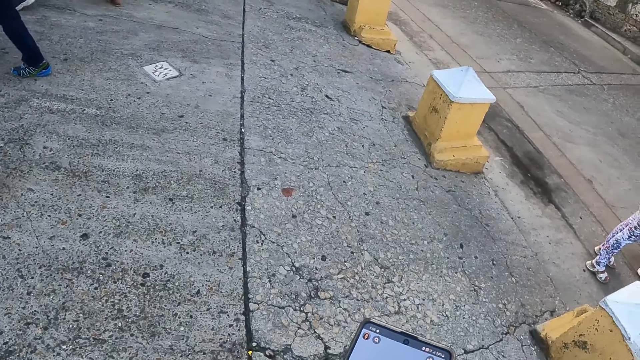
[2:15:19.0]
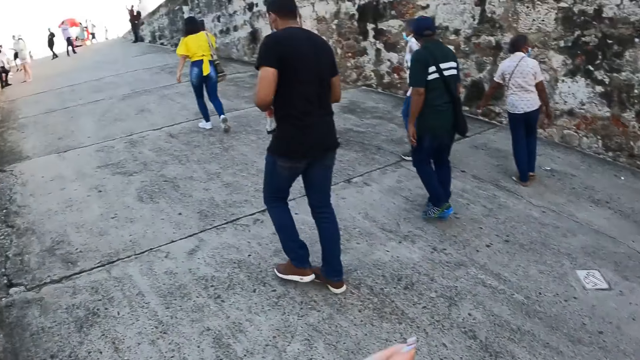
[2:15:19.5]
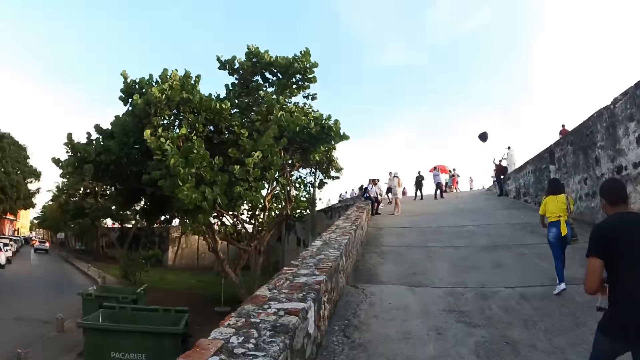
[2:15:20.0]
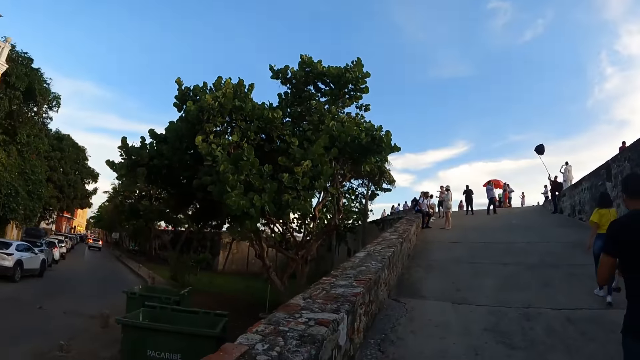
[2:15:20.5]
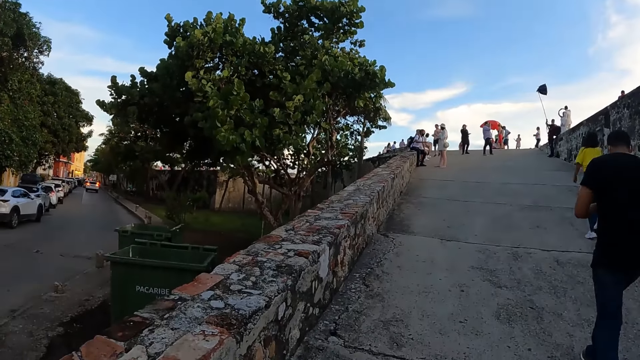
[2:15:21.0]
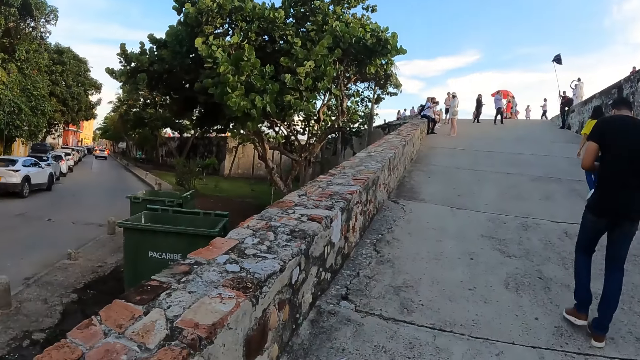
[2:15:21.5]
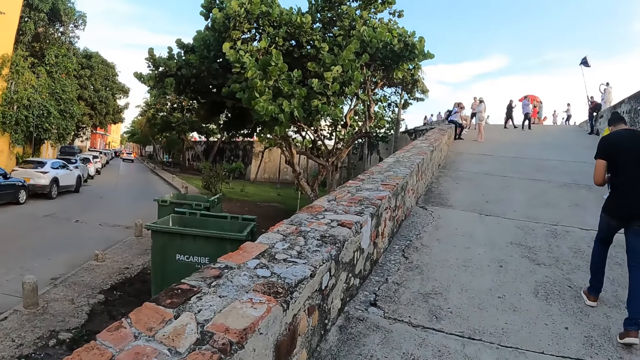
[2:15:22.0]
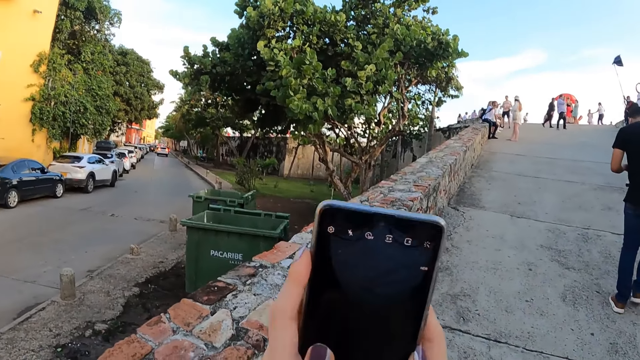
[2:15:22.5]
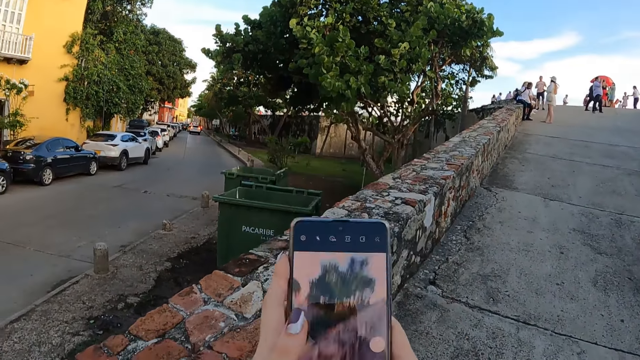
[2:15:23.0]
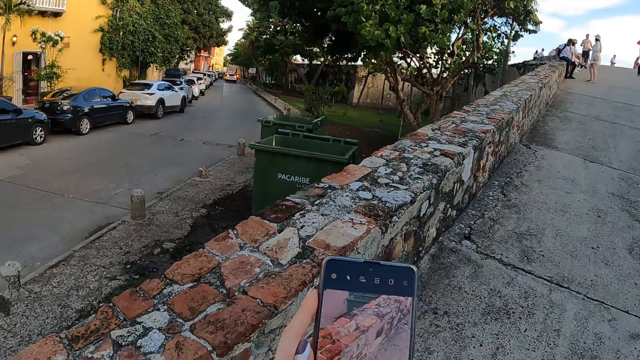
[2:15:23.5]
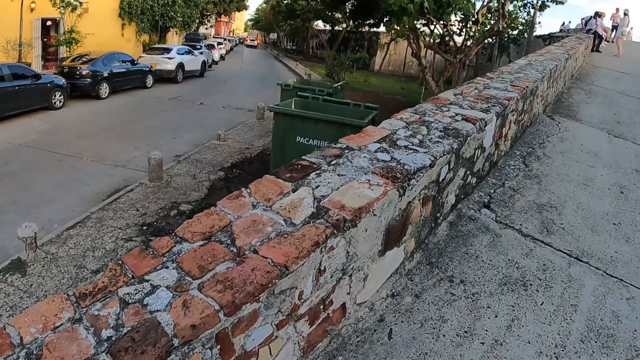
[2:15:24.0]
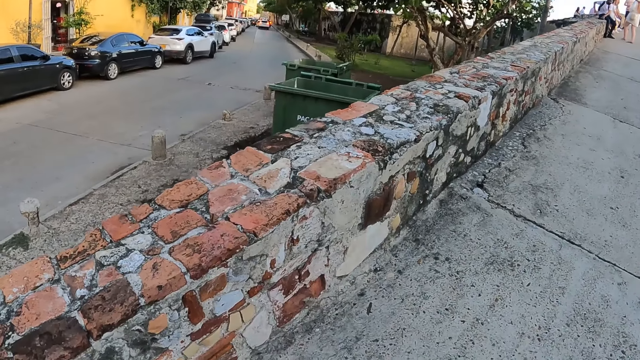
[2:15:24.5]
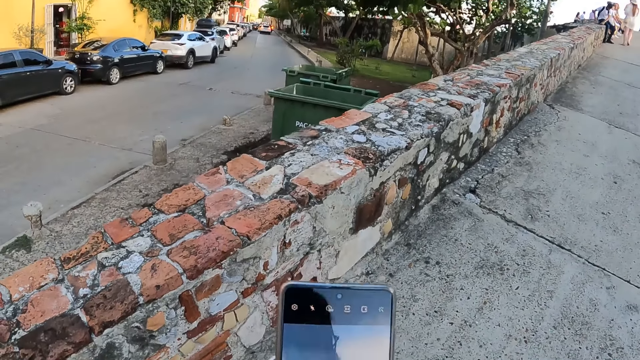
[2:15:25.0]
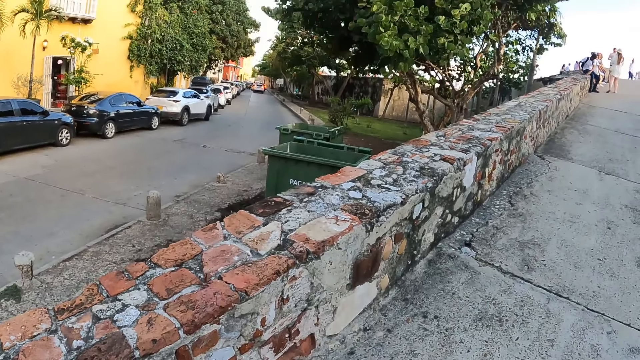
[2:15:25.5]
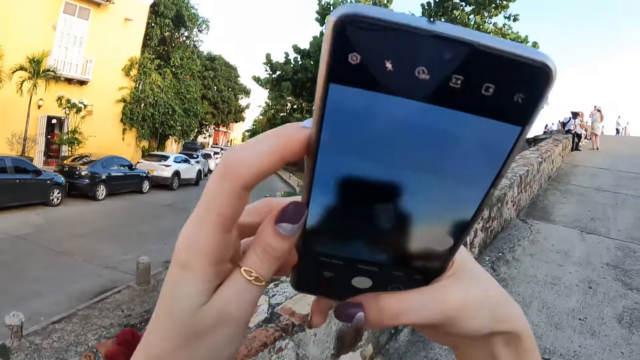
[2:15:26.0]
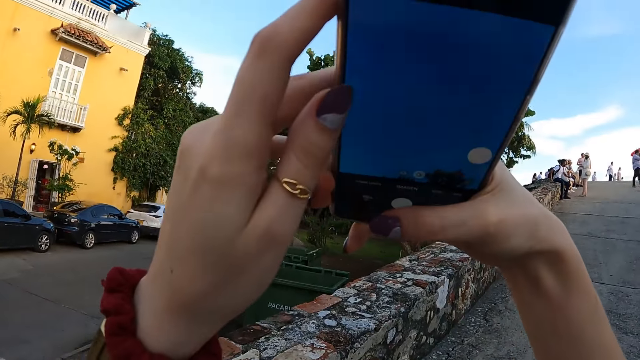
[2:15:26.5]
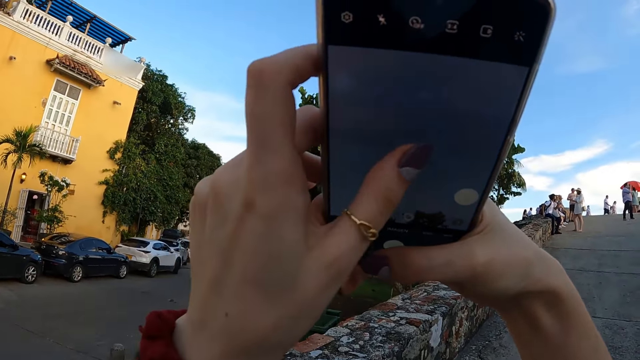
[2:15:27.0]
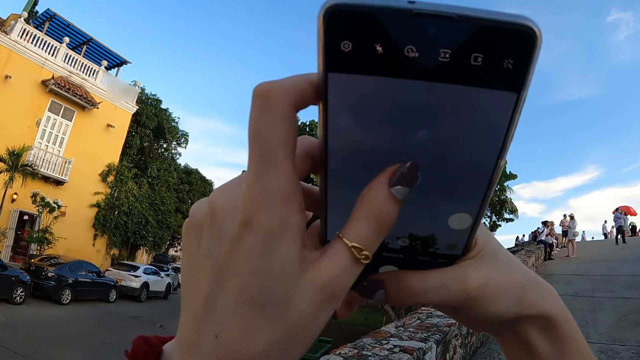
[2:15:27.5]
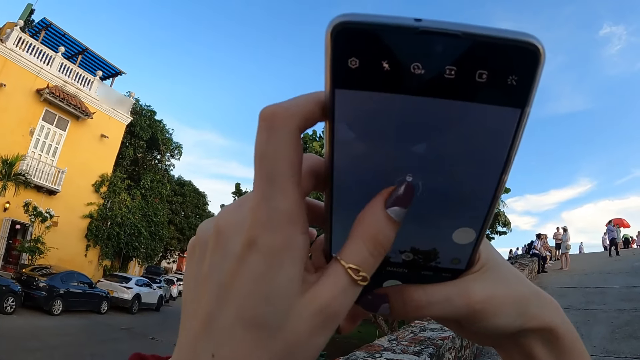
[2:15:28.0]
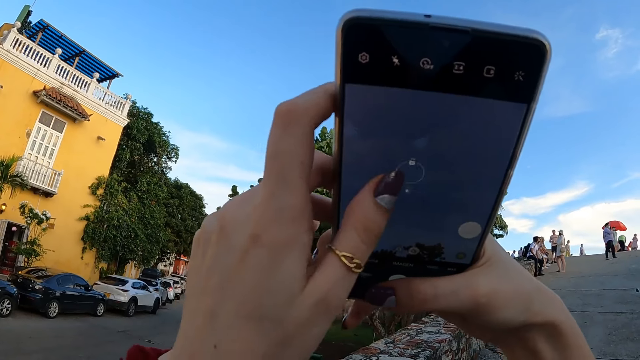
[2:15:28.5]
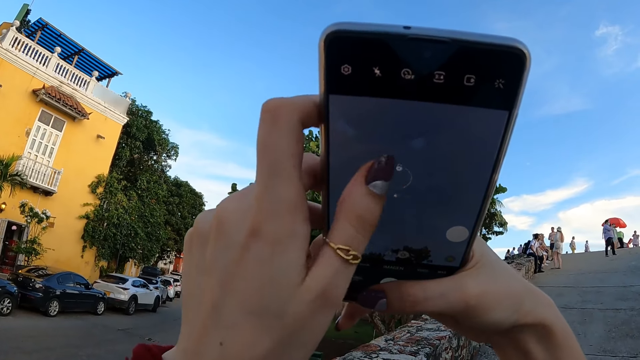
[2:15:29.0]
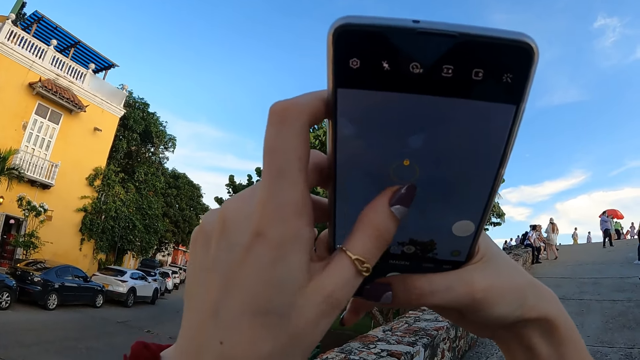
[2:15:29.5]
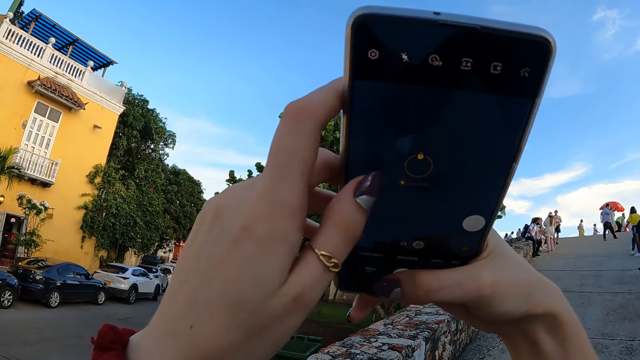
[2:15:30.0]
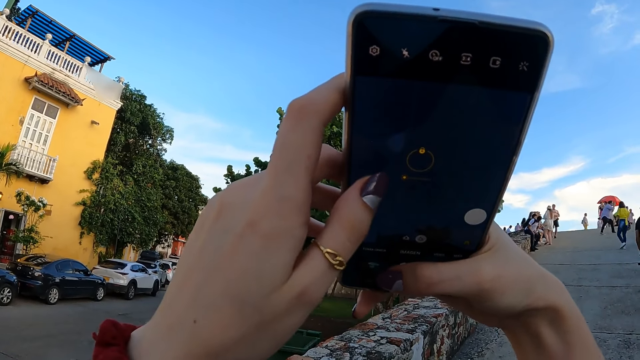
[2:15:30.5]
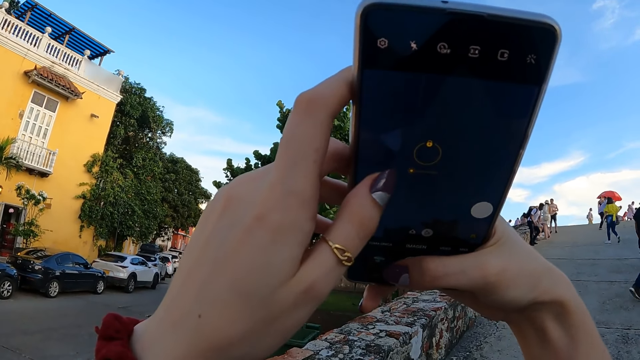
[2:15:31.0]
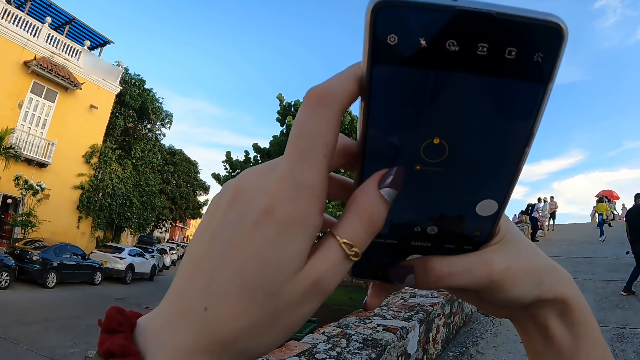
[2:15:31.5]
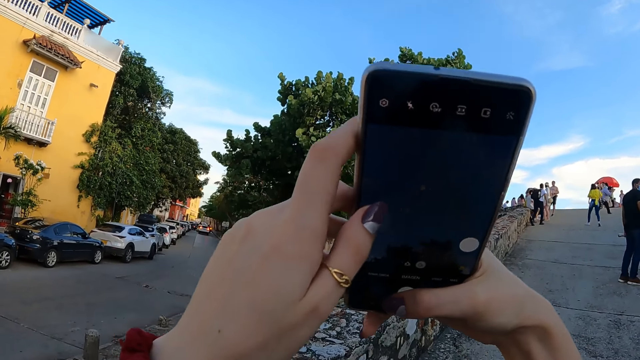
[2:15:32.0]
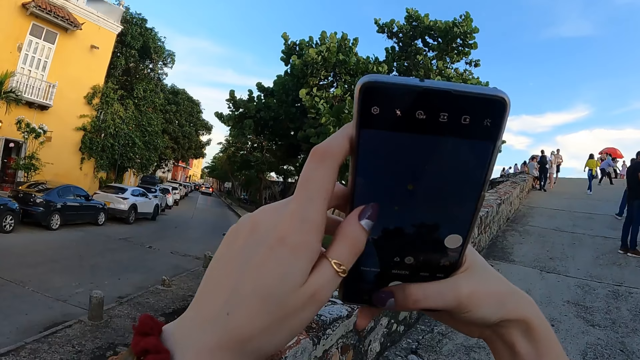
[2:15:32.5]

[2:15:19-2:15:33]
The camera wearer looks around. She stares at the surroundings. She moves the phone in her hands. She operates the phone in her hands.

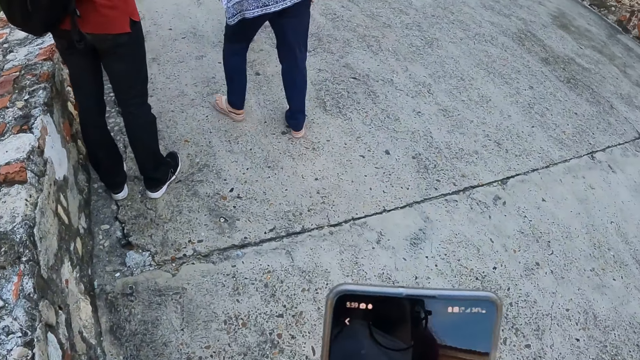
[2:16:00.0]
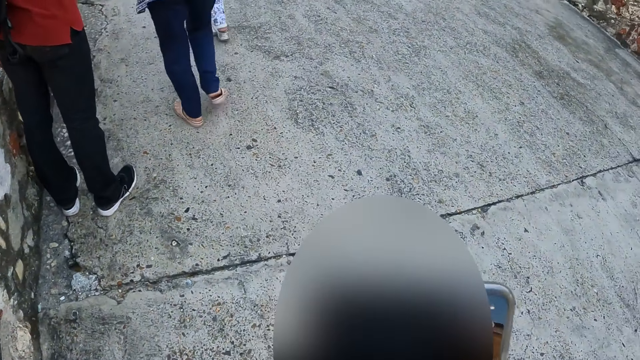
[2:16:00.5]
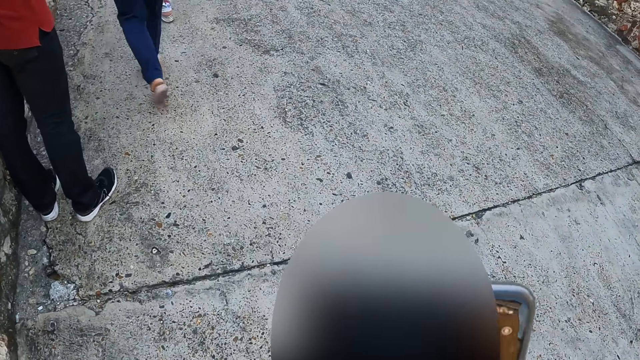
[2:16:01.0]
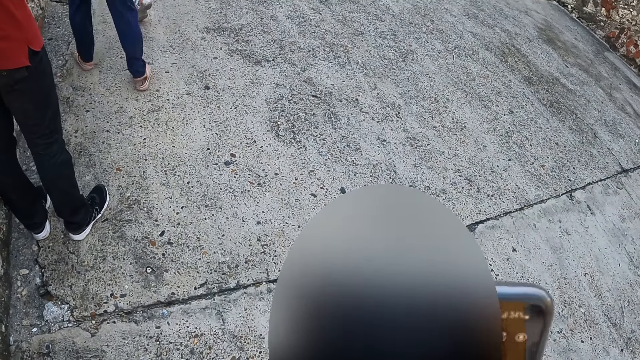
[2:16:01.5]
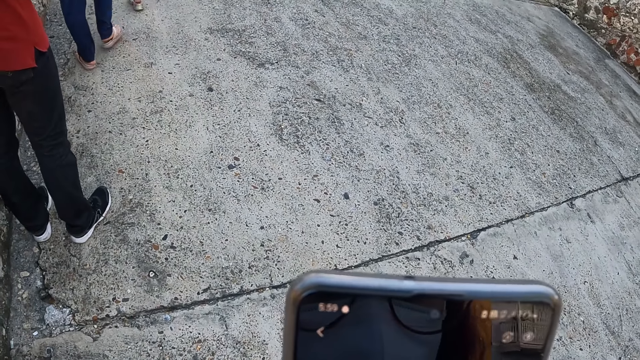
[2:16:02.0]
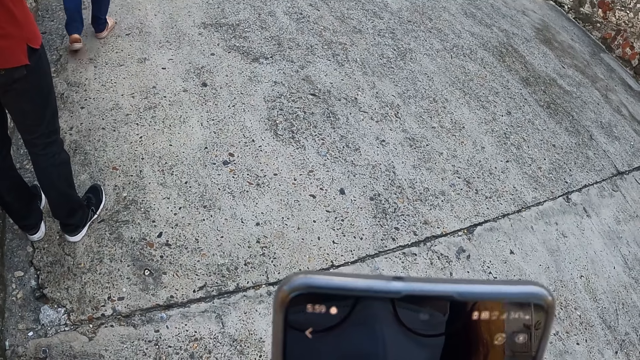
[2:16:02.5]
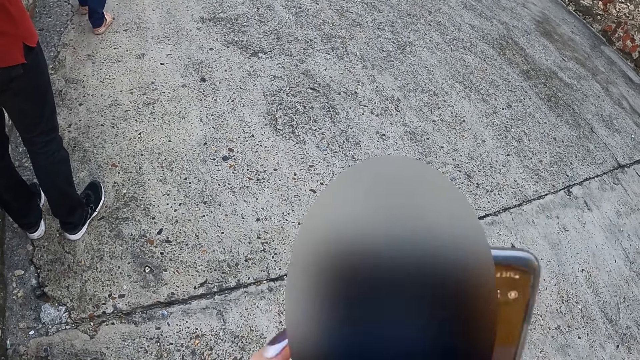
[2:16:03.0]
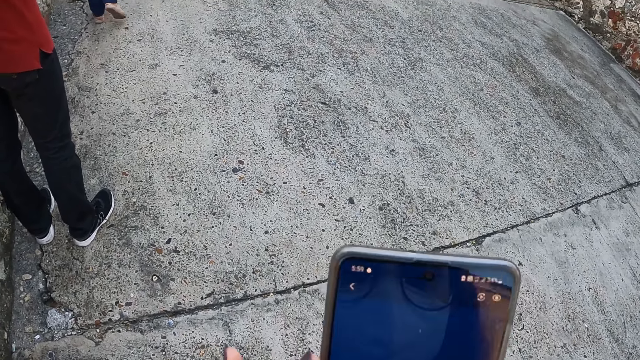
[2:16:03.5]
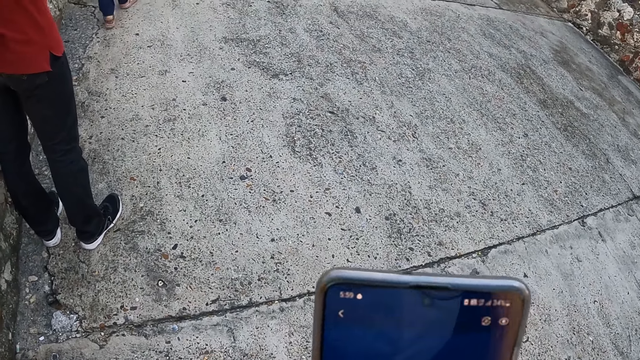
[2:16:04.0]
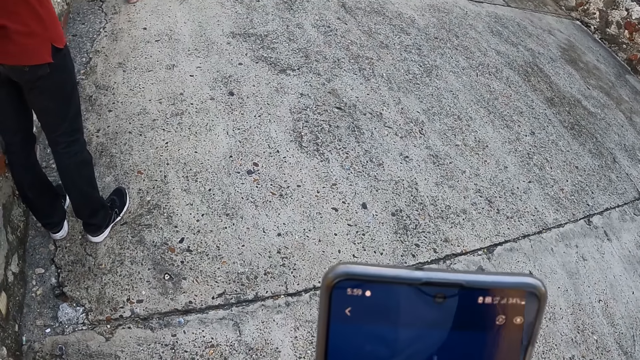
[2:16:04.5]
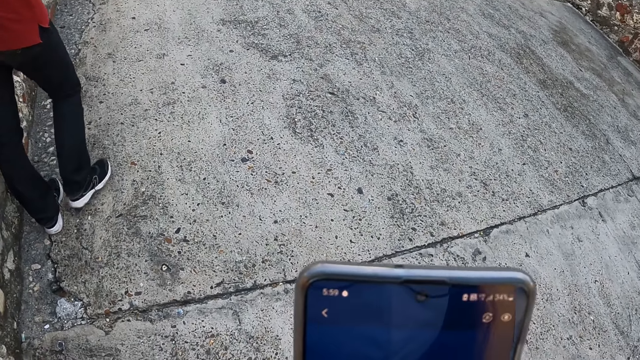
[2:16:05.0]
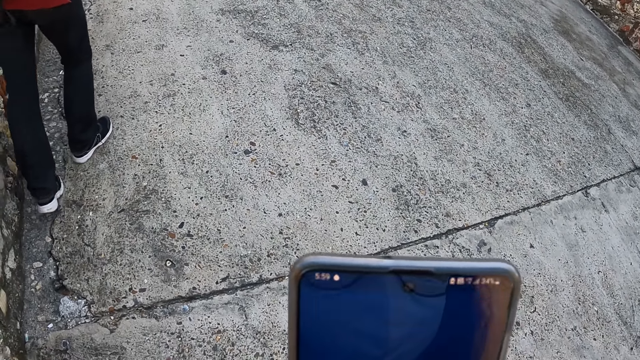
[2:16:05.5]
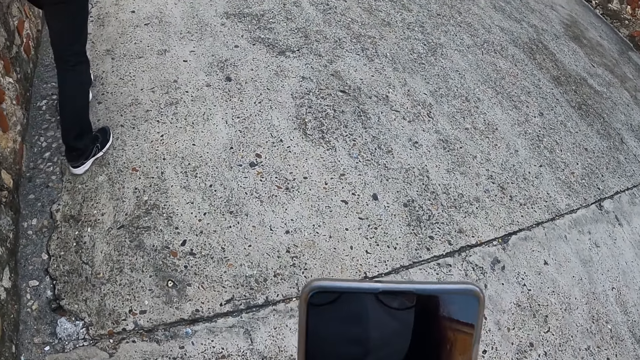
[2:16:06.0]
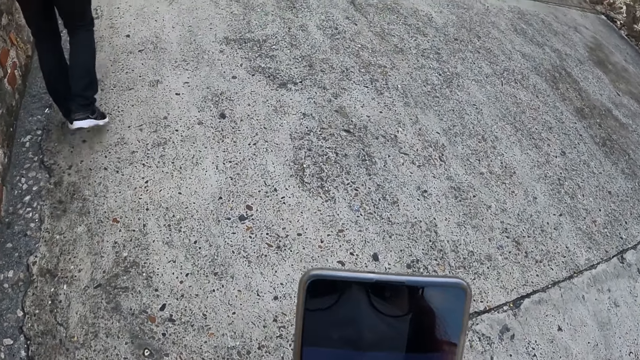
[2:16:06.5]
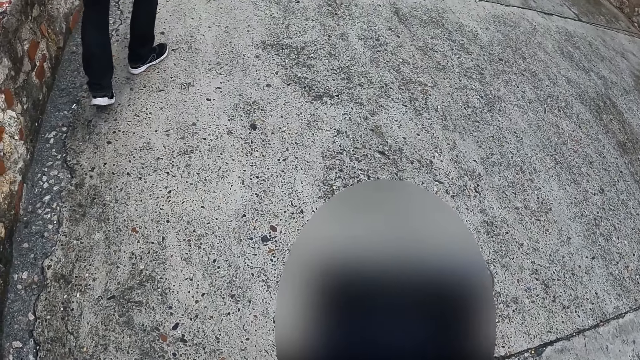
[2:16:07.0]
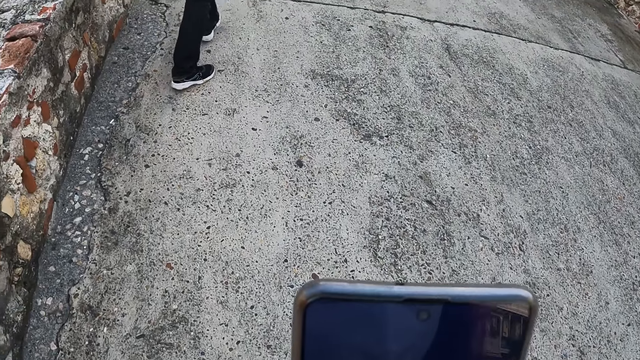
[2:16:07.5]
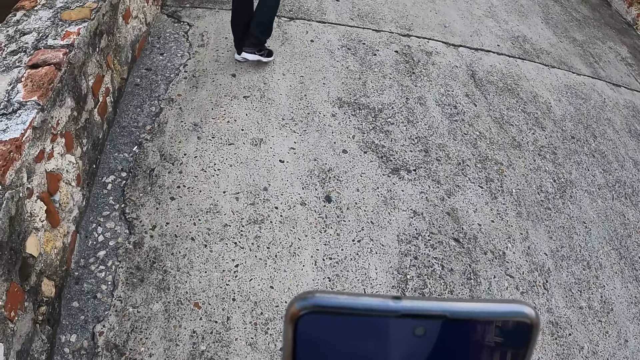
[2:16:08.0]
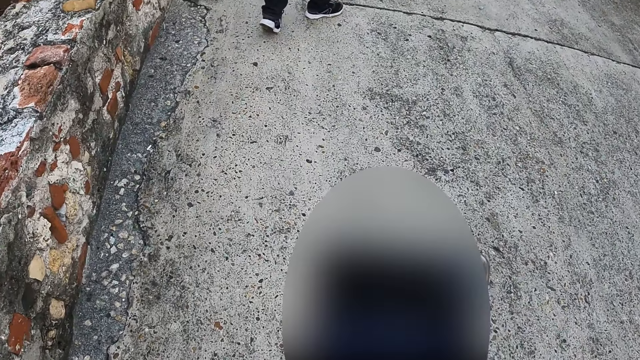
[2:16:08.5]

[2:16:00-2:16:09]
The camera wearer operates the phone.
